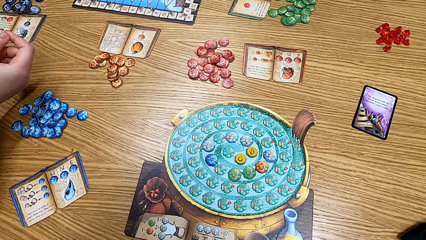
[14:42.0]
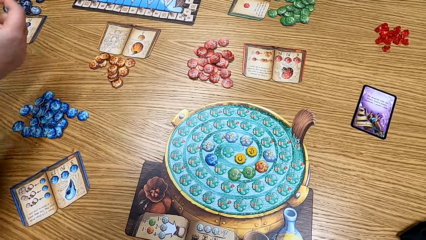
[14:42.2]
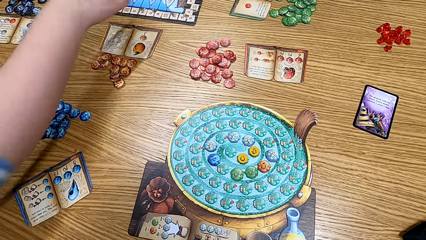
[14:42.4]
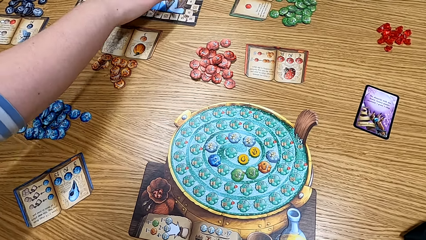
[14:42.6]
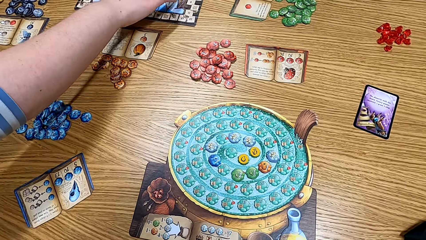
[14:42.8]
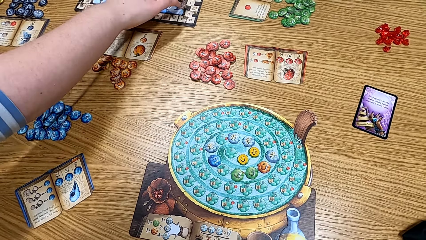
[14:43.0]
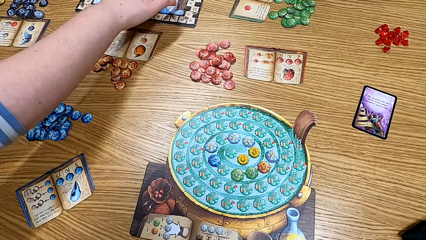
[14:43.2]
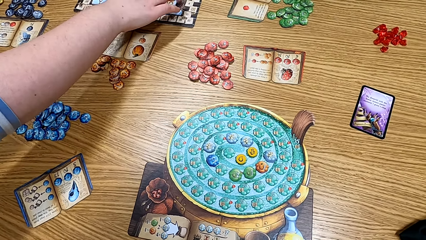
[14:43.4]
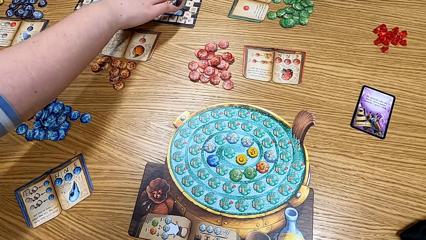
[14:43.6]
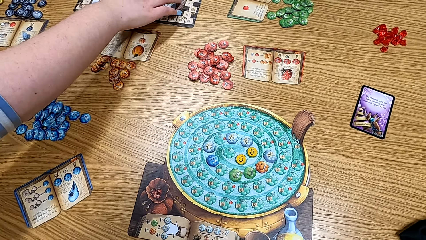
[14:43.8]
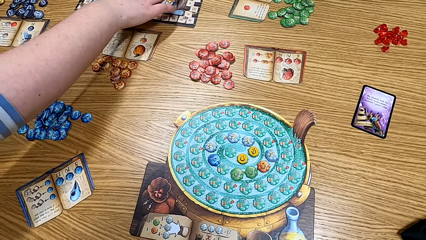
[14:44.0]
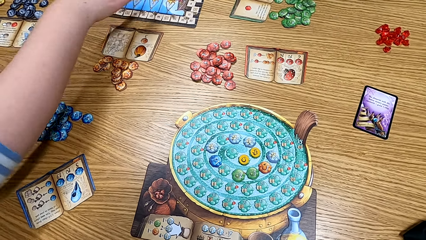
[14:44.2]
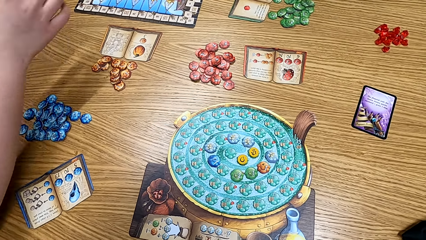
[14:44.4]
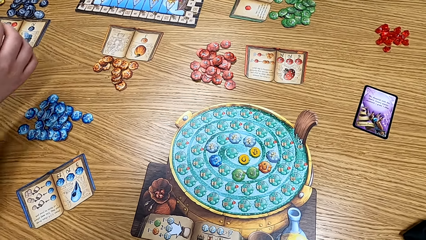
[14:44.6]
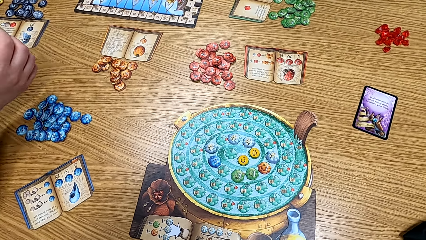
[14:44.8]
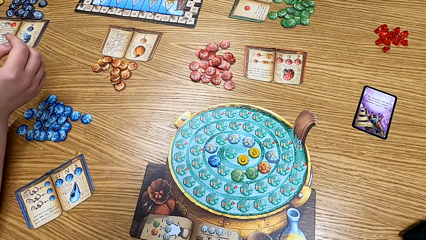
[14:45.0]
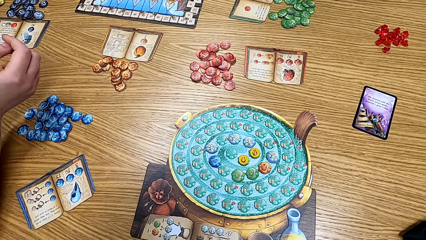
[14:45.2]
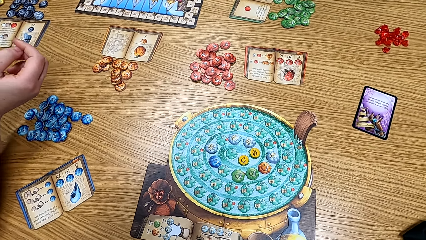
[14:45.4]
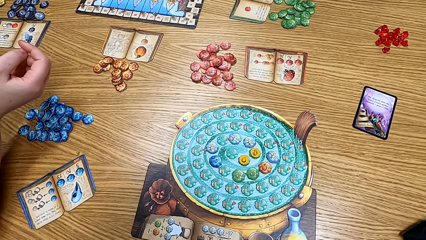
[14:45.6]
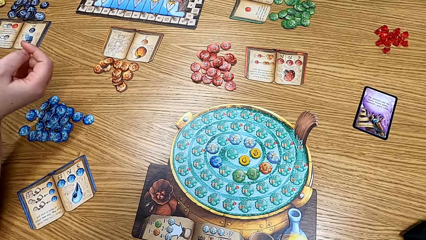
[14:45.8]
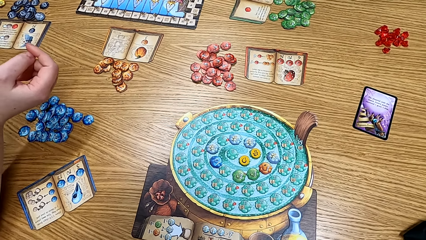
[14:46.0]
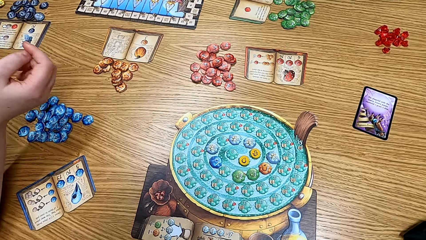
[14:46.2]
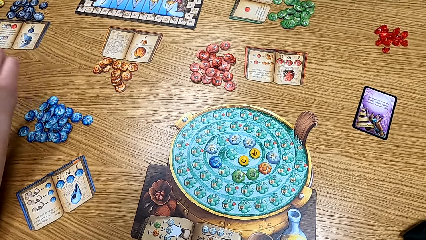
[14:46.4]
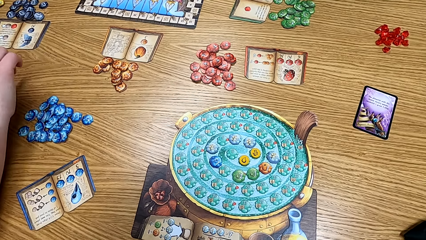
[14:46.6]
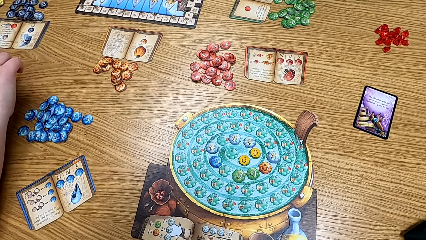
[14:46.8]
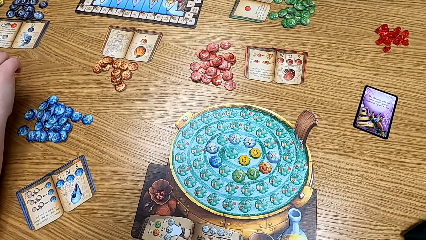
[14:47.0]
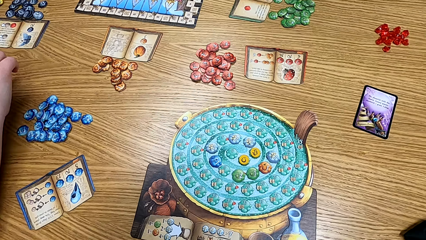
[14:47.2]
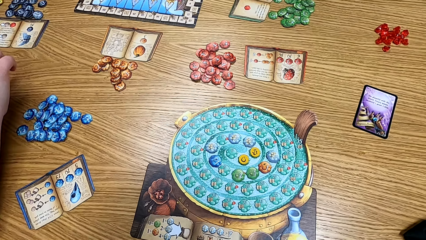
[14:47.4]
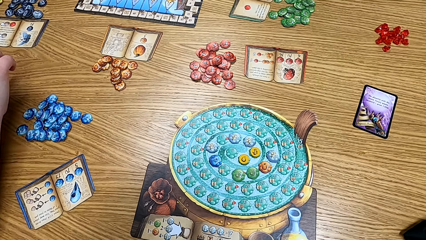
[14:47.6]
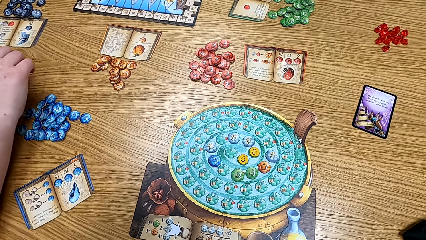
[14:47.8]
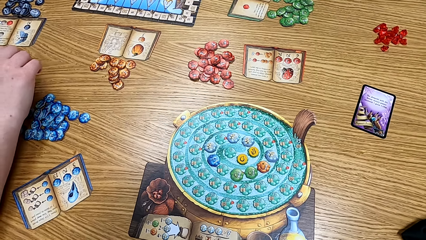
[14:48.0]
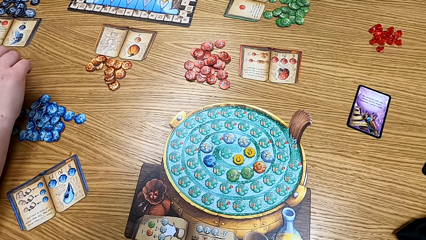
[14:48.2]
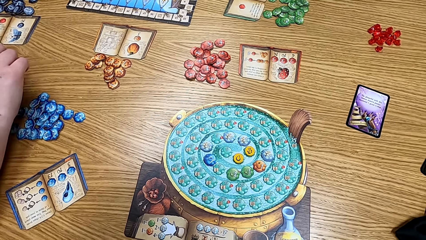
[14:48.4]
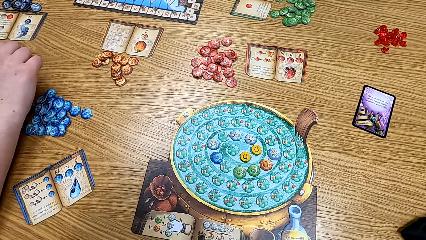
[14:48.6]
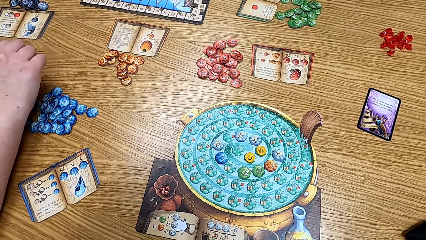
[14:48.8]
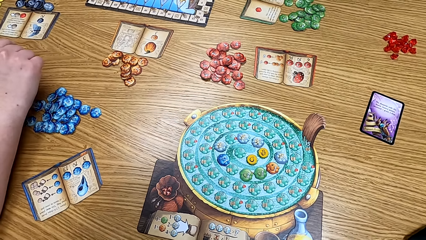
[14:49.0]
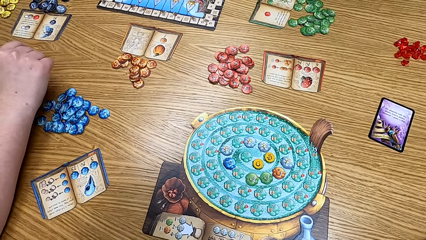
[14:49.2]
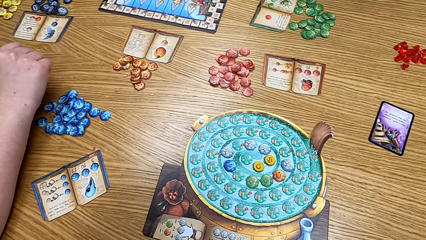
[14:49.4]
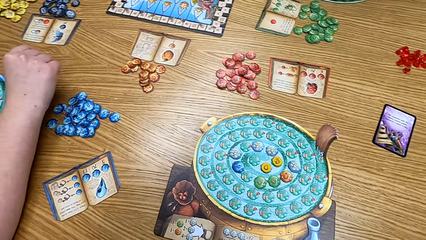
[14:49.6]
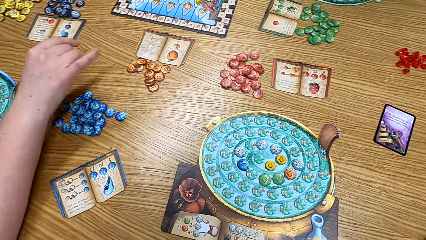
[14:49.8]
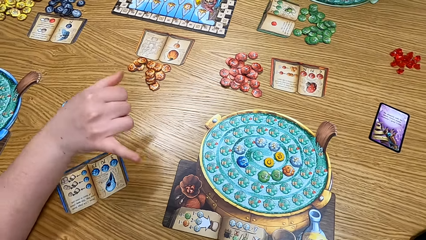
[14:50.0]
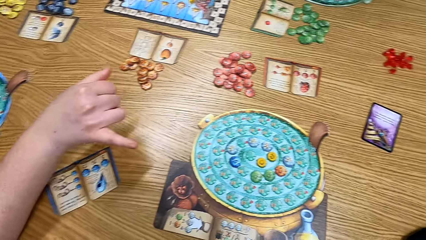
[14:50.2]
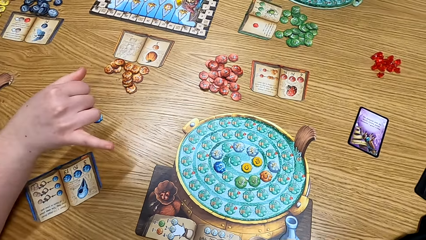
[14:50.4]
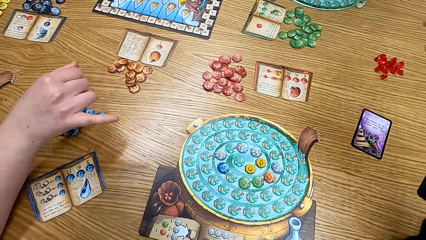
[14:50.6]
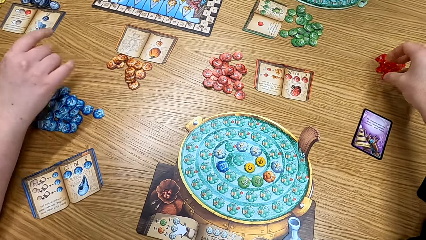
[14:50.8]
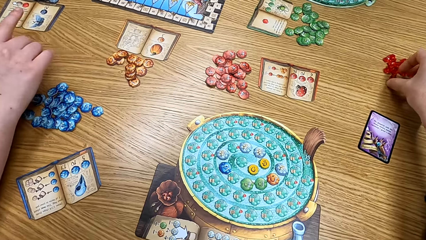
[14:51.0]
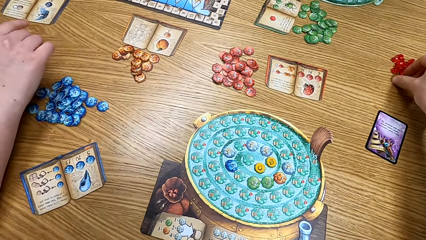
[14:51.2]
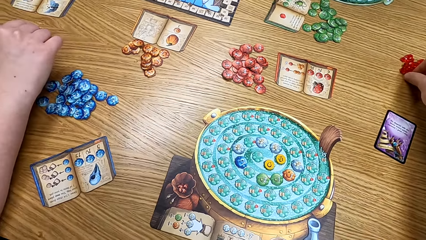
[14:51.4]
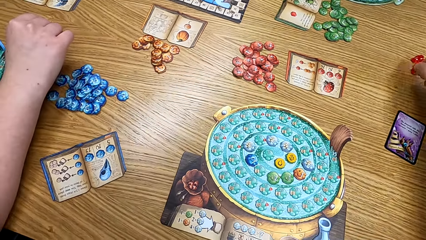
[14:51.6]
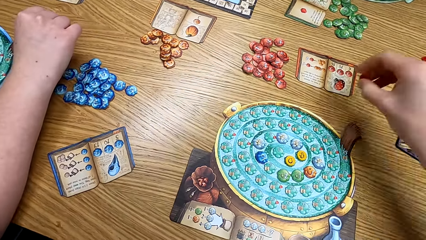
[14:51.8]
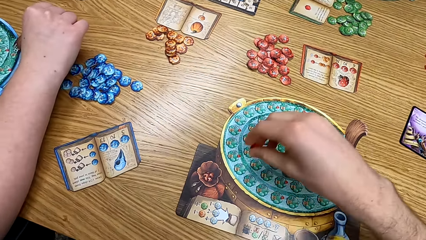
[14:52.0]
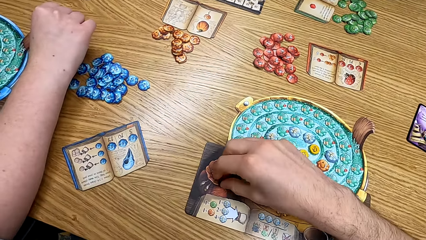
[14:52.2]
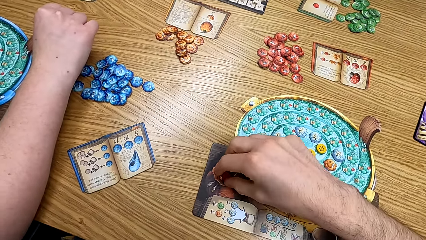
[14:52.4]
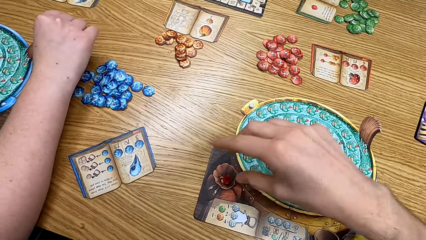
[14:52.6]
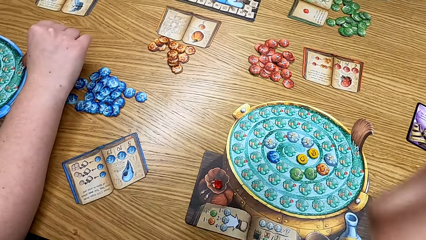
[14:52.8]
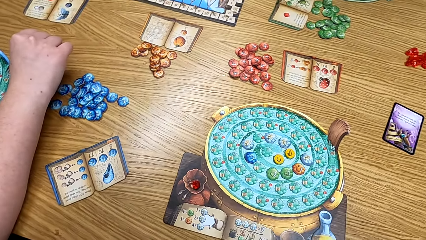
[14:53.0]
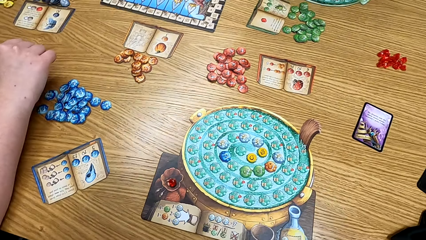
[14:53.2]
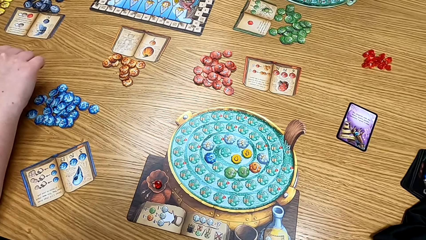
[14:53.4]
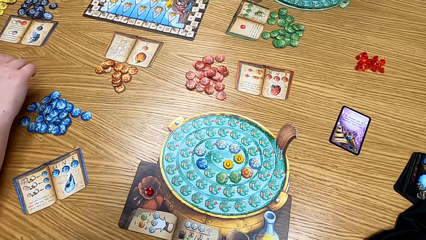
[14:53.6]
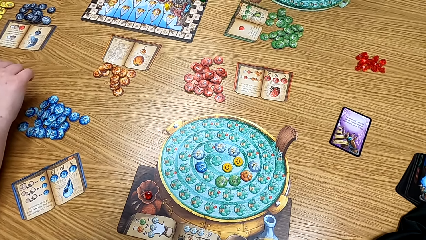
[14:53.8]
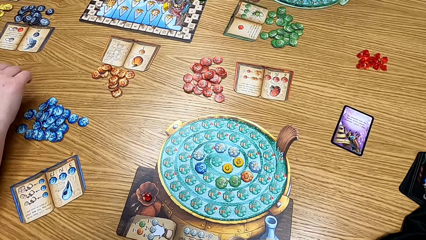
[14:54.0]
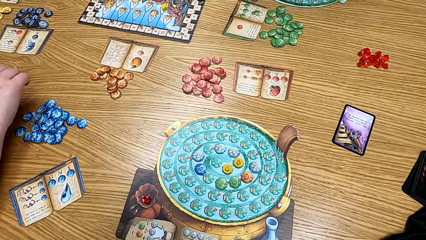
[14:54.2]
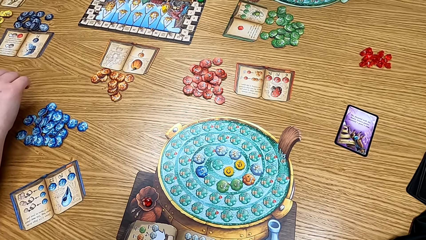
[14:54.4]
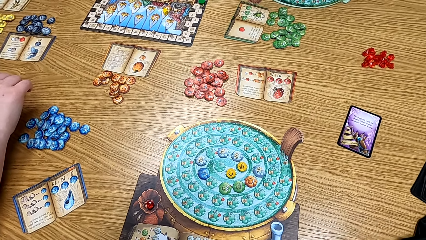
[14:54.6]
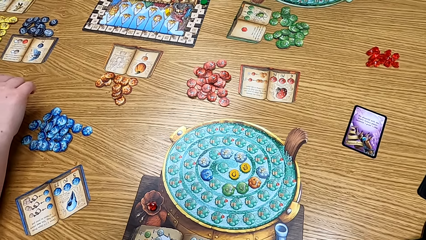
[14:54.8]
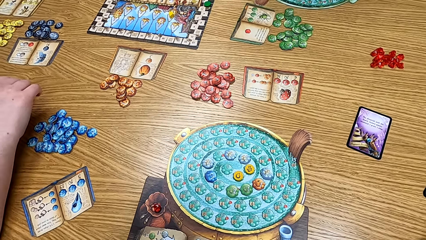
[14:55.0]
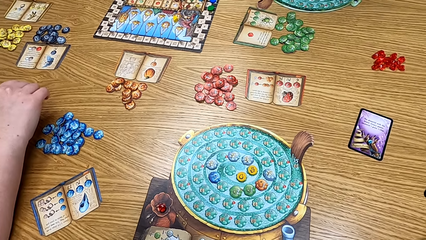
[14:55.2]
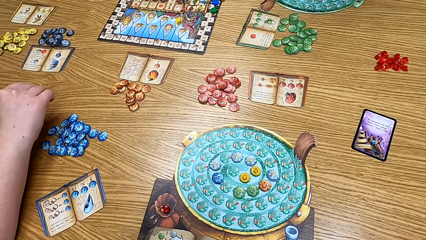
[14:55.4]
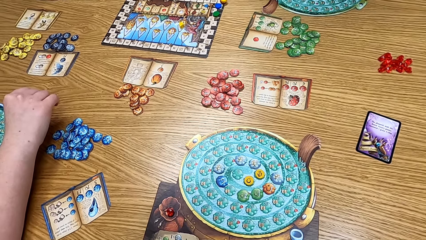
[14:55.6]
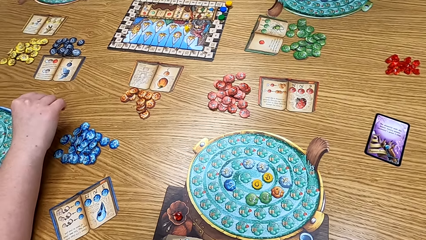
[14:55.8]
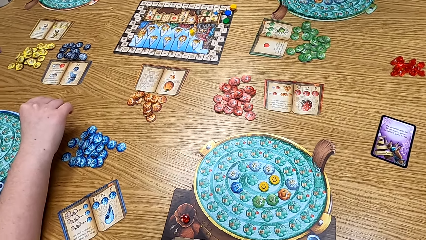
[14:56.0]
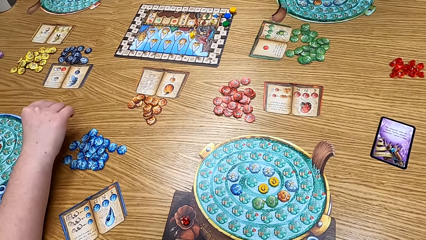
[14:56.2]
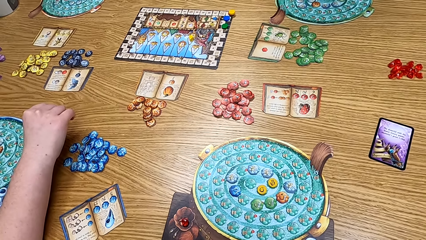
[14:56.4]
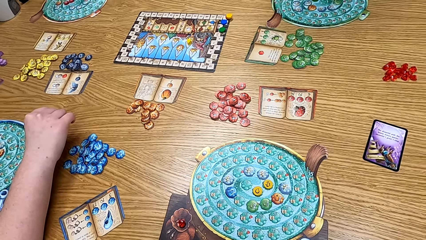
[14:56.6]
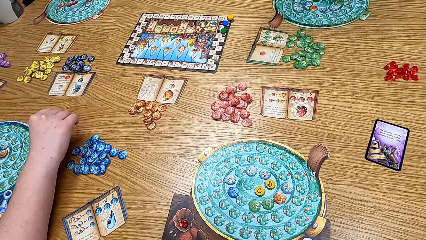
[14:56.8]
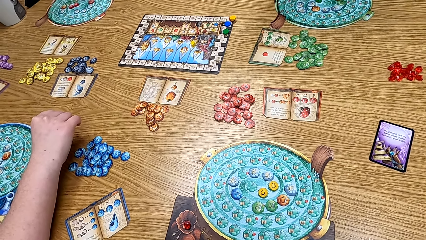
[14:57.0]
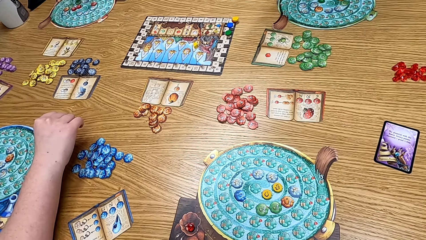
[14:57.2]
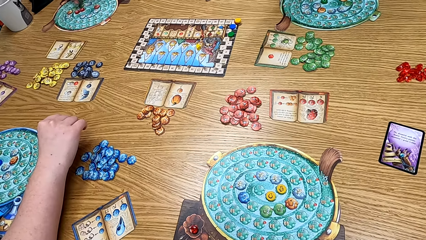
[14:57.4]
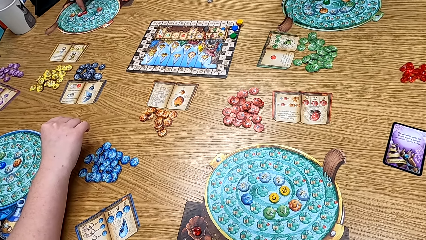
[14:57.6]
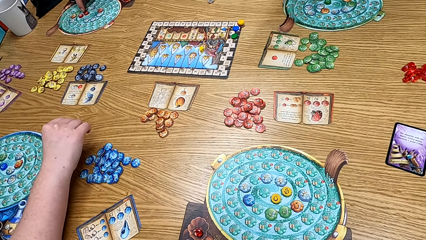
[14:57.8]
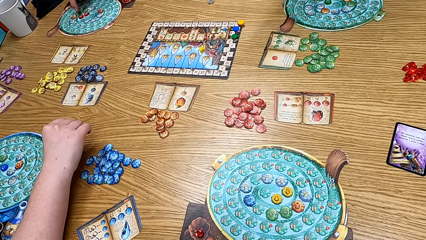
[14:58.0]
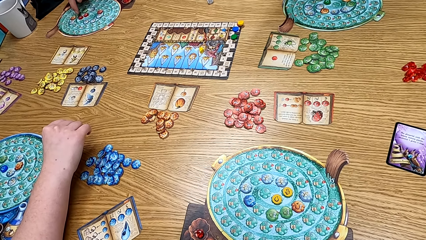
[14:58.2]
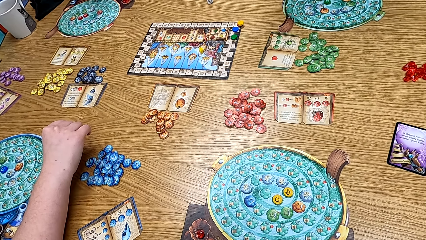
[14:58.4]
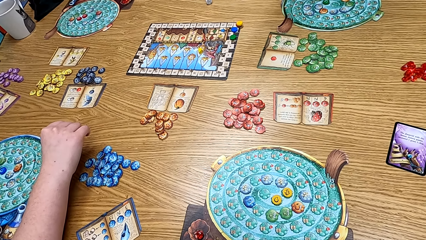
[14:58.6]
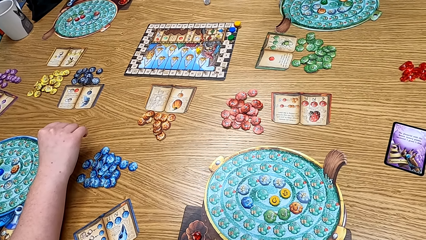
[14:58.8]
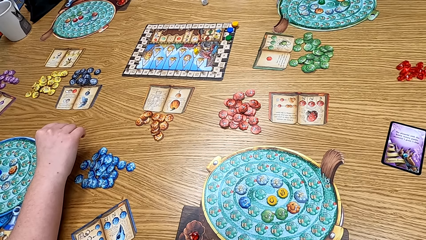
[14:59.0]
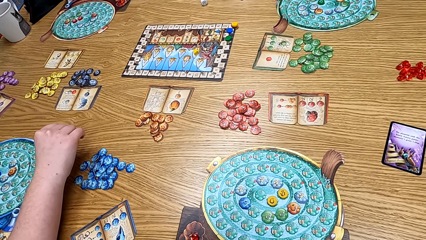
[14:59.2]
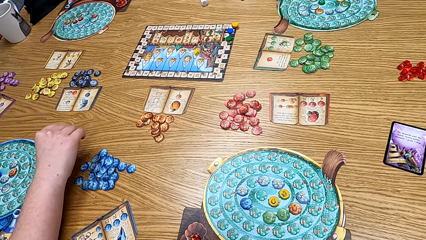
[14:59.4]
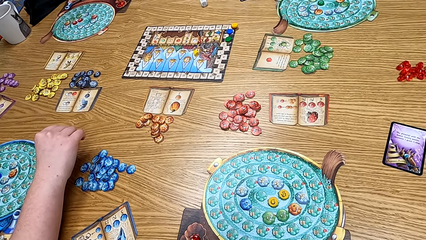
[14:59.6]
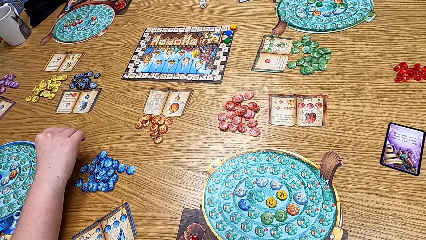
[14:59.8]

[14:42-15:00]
A lady plays the board game. The camera wearer looks at the table. They pick up the token from the table. They put the token on the board. They look at the table.
